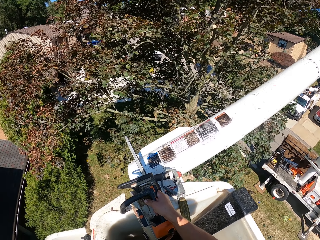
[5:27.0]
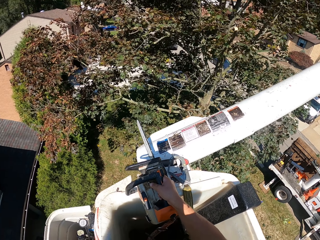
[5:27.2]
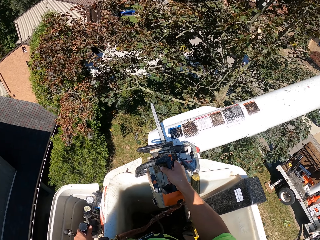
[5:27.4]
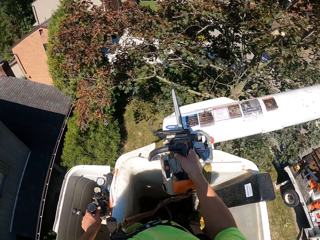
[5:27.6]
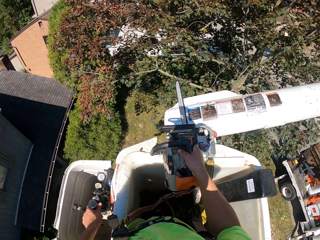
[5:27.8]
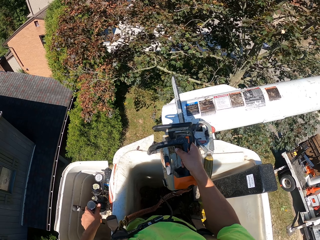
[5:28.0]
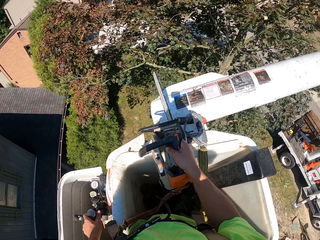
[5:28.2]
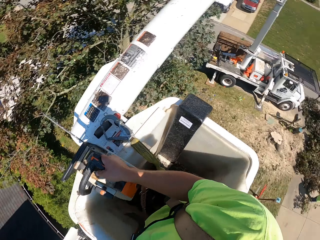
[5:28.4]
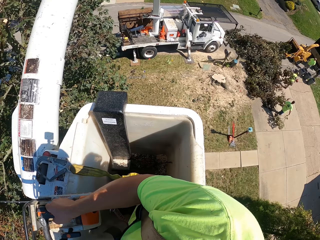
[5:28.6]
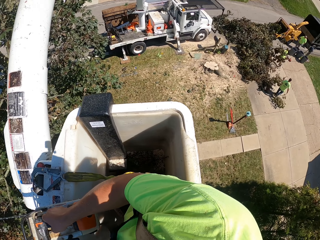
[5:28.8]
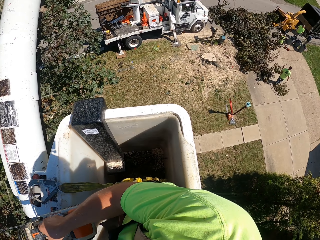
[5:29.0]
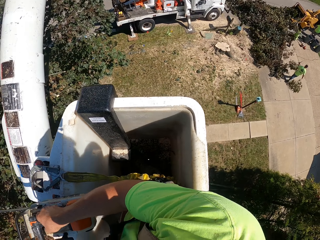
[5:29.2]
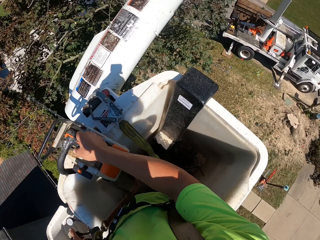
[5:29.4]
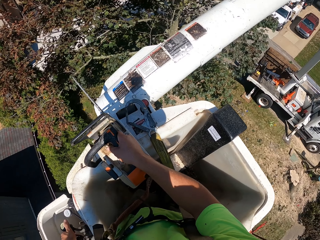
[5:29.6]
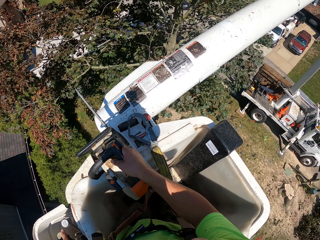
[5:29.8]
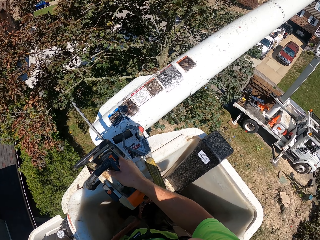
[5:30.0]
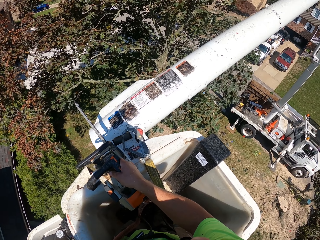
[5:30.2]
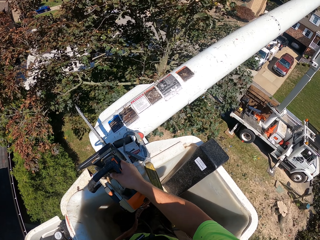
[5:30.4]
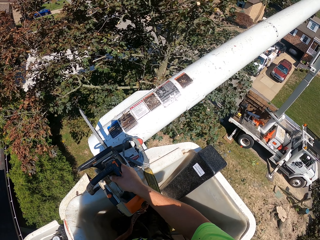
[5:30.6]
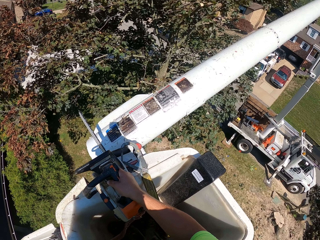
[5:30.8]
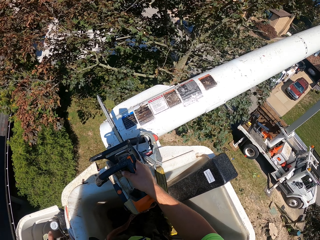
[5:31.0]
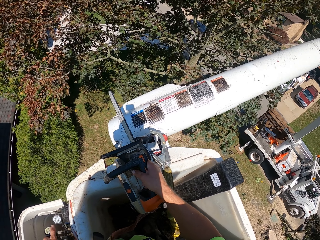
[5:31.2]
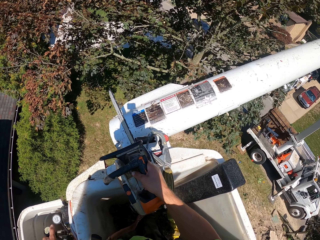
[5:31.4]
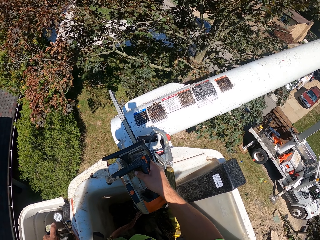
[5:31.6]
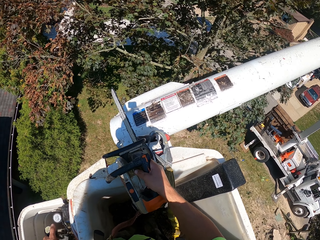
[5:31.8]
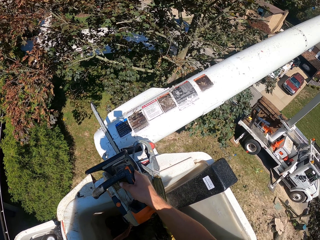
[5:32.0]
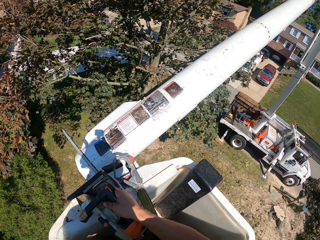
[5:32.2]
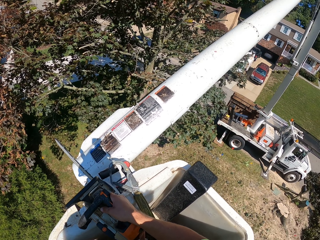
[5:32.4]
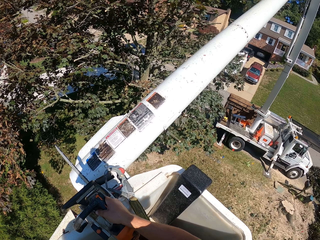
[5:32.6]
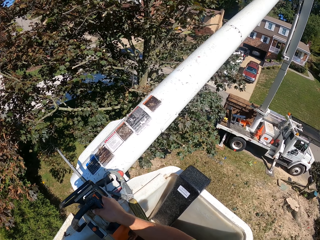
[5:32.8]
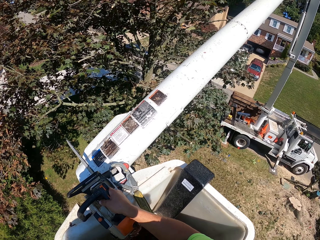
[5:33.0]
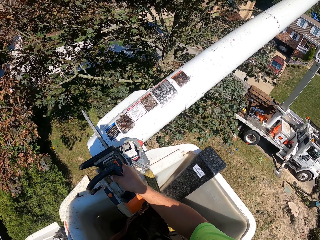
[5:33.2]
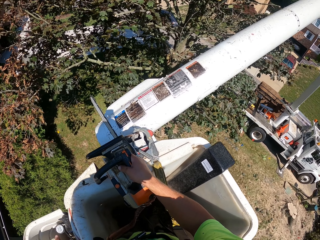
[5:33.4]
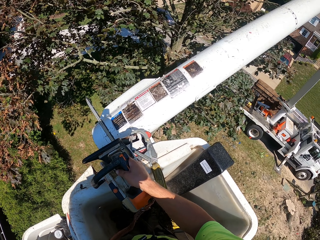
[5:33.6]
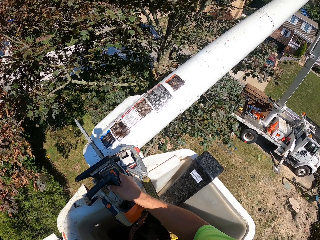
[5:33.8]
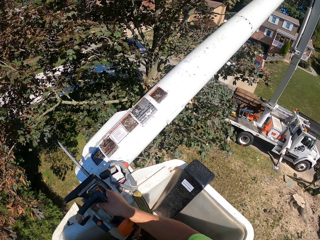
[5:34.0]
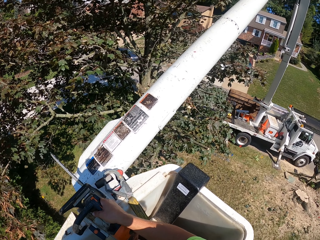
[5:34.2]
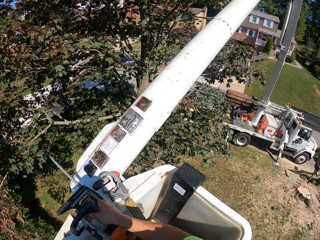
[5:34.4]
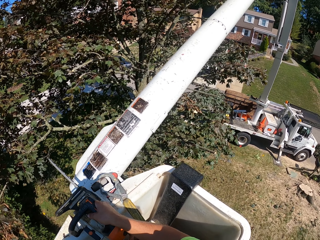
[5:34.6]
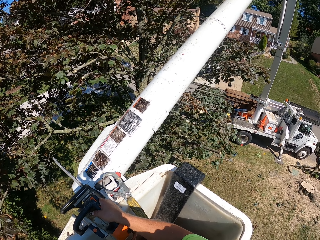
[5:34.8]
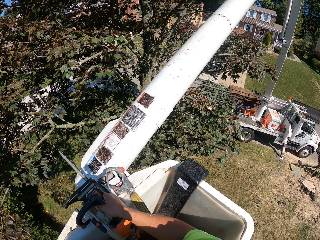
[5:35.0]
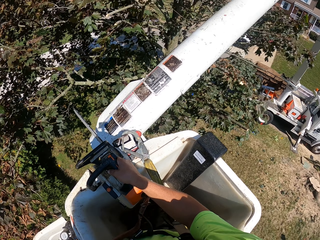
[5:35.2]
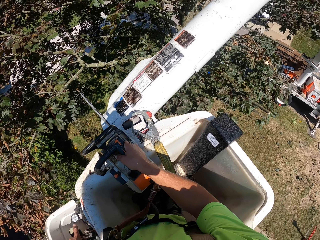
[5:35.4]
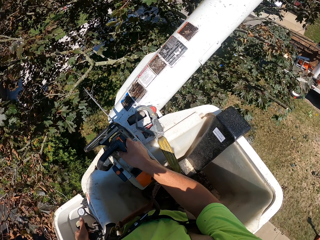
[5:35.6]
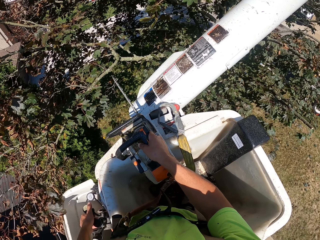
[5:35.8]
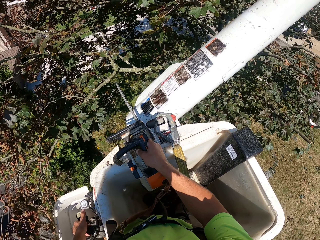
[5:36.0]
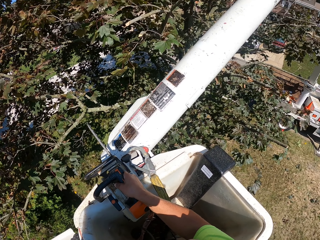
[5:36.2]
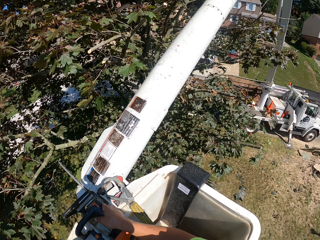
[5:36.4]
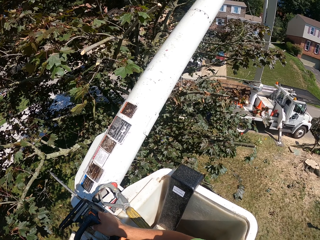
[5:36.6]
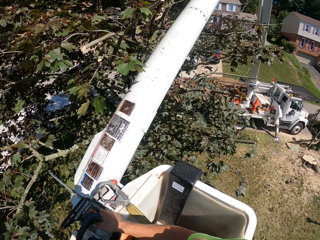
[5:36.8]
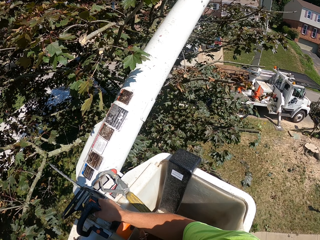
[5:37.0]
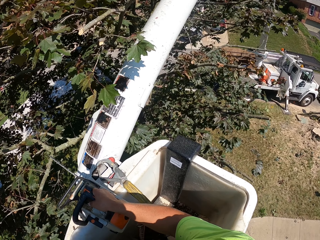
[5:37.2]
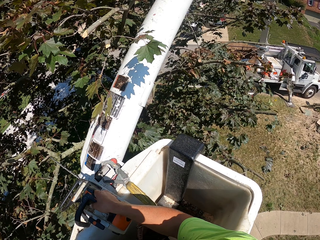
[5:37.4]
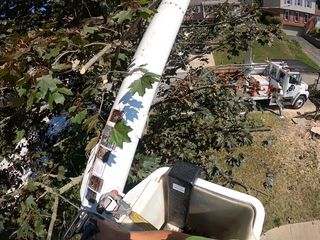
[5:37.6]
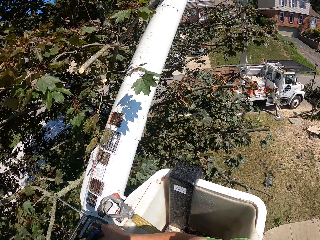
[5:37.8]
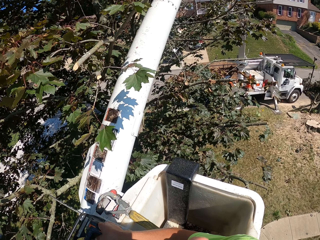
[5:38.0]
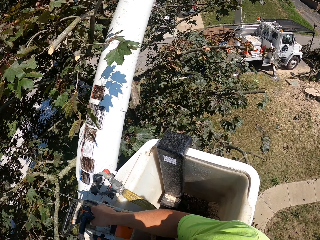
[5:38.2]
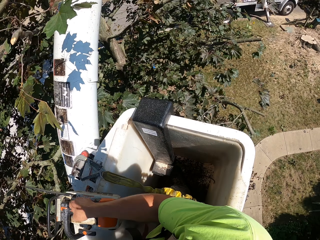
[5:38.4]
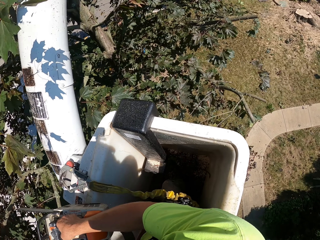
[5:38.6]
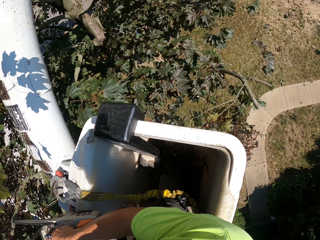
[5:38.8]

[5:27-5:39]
The camera wearer looks around.

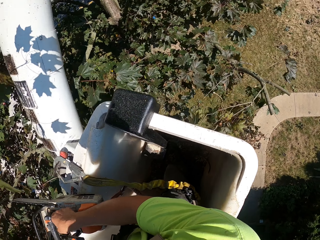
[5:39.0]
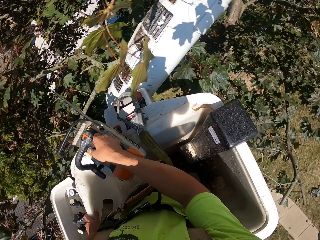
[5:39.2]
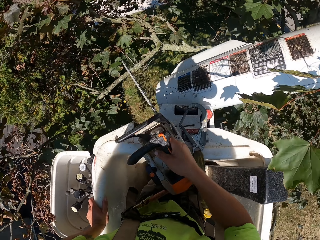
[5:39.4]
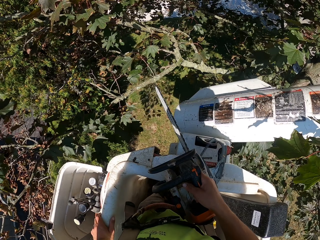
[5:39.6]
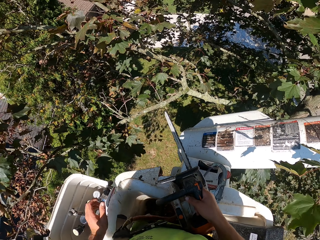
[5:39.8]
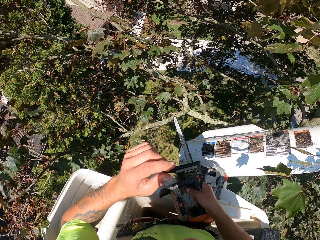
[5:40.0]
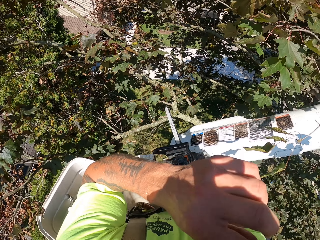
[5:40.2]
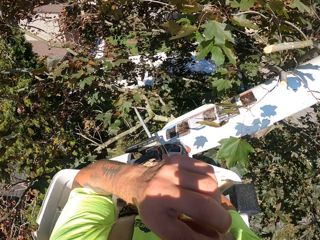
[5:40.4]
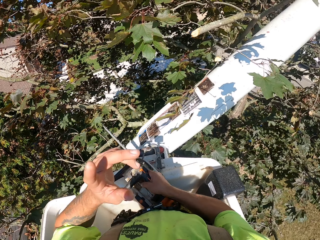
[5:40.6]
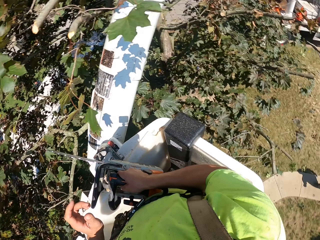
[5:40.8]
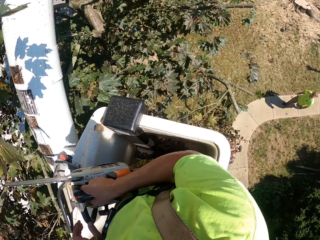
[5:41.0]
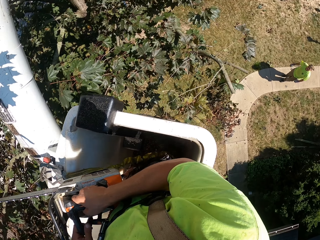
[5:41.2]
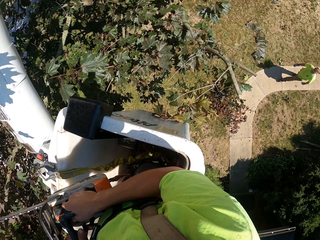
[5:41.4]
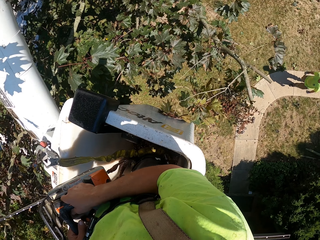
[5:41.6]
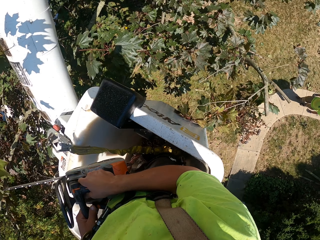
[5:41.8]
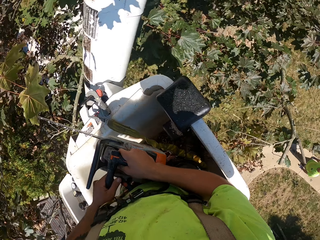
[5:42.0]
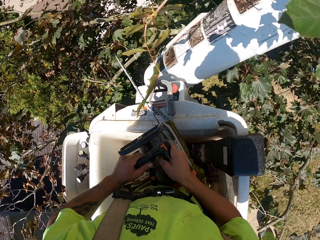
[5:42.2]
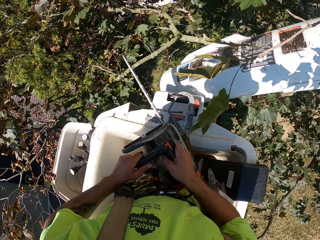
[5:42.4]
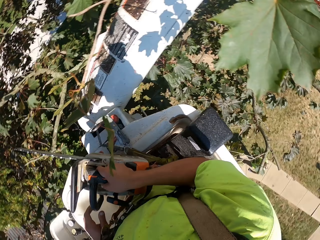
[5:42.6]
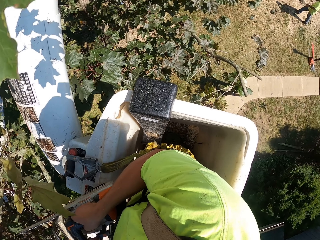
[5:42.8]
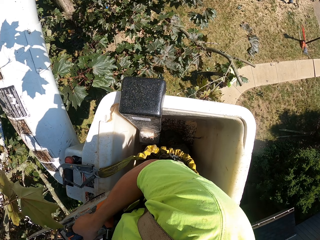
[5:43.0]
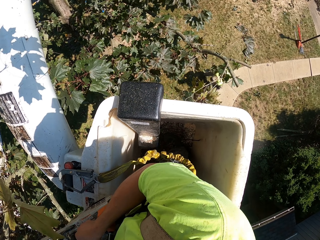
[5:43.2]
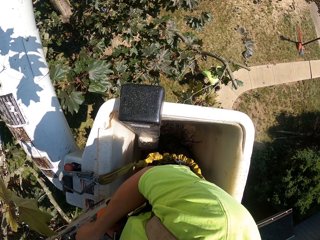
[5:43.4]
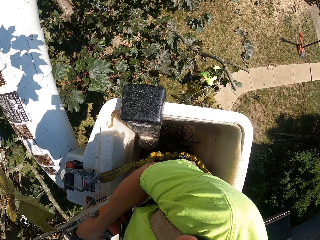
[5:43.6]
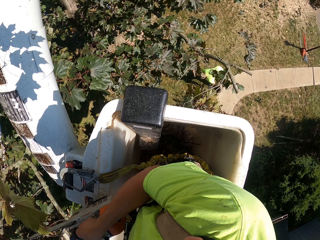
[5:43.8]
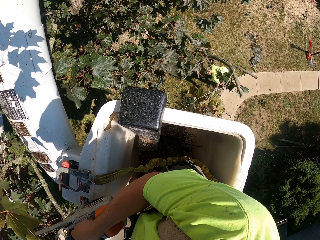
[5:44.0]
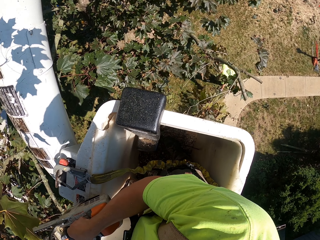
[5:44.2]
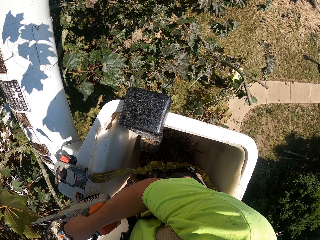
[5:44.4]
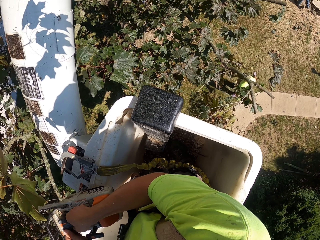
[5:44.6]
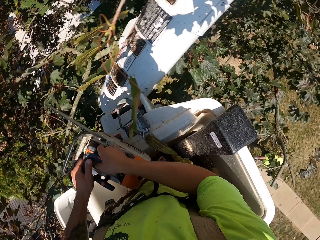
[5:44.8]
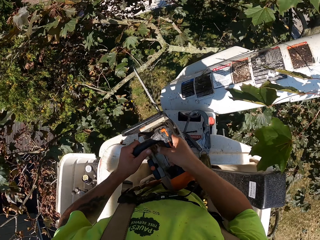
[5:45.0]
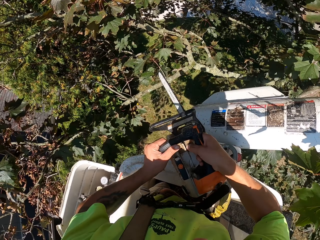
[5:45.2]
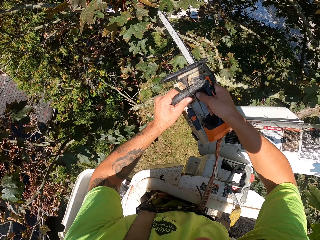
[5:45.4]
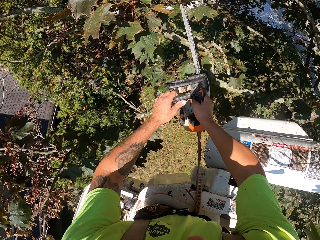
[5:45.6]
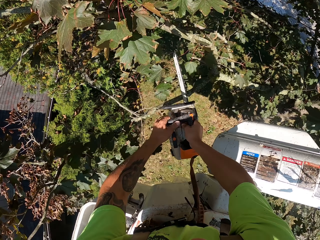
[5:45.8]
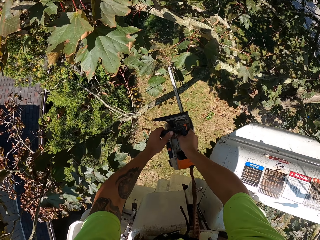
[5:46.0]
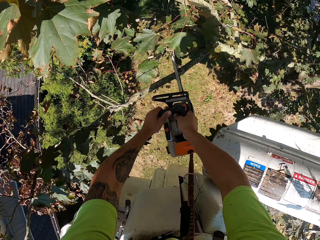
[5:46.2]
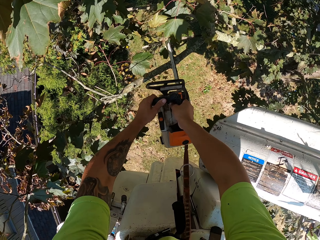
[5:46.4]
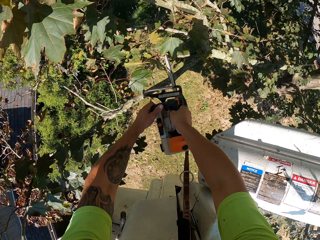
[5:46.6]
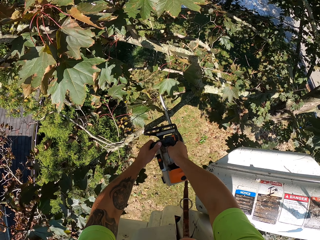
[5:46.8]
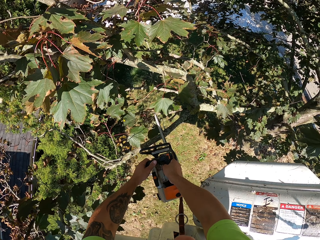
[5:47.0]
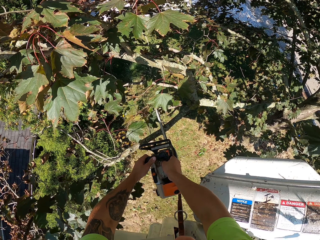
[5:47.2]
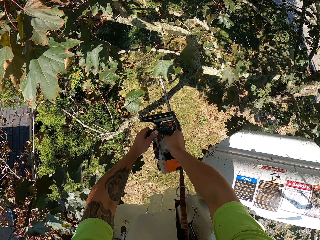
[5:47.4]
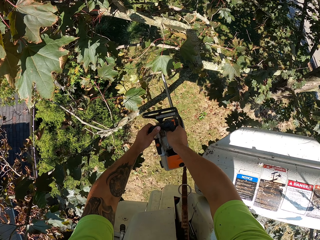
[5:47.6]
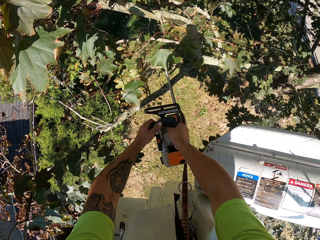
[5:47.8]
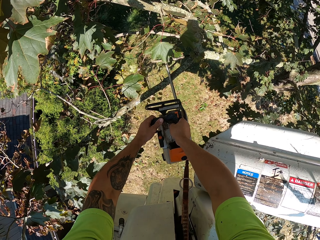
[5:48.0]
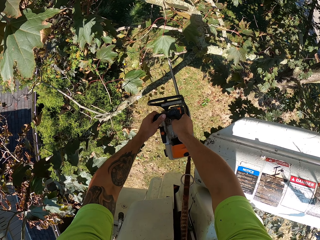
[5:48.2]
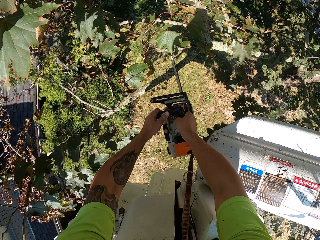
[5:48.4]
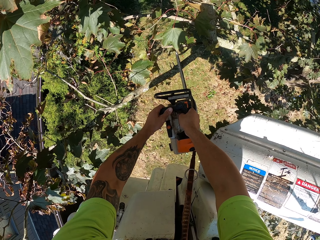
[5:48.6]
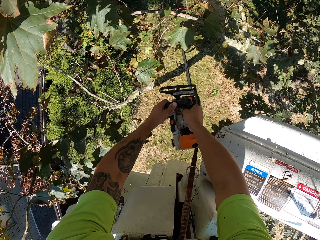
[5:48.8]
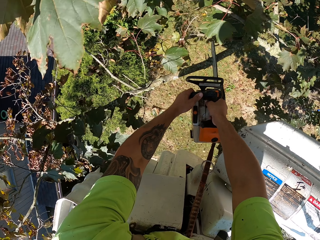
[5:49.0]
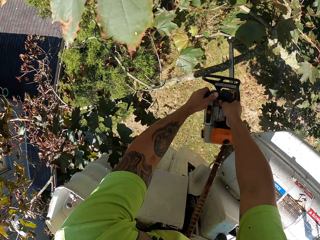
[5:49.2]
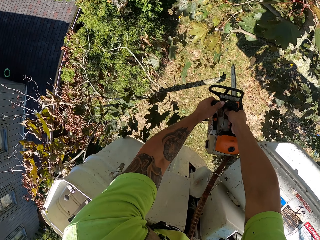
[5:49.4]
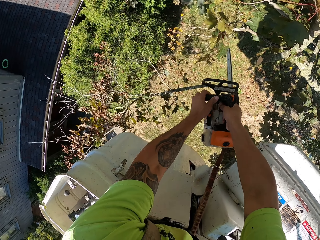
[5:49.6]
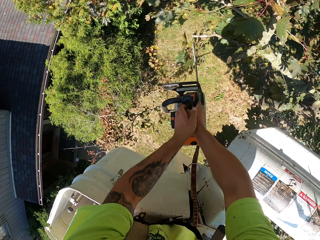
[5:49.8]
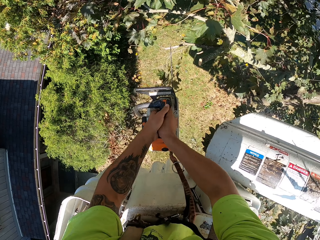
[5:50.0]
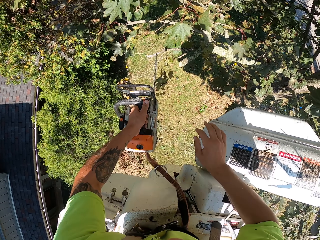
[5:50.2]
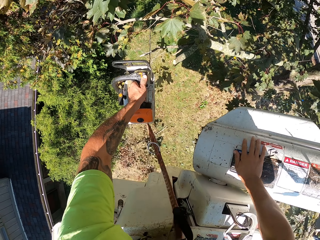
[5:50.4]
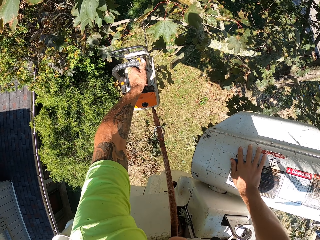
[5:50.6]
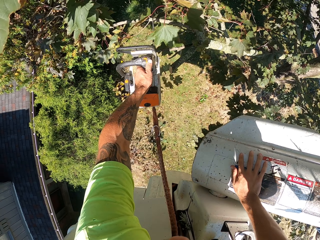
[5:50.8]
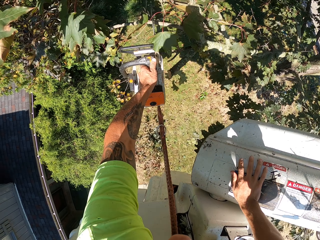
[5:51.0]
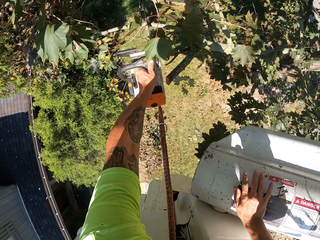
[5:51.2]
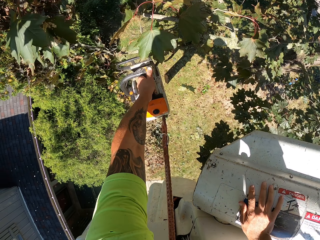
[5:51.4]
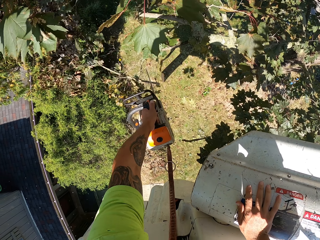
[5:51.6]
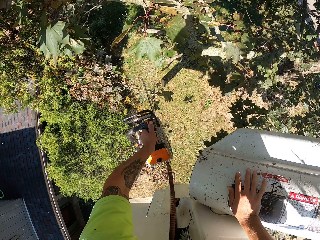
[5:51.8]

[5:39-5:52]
The camera wearer cuts a tree branch on the tree with the chain saw in both hands. He passes the chainsaw from his right hand to his left hand. He holds the man lifter. He cuts some tree branches on the tree with the chain saw in his left hand.
